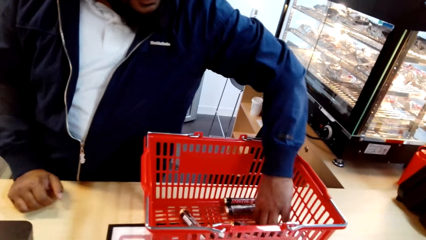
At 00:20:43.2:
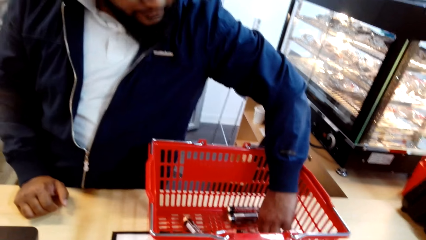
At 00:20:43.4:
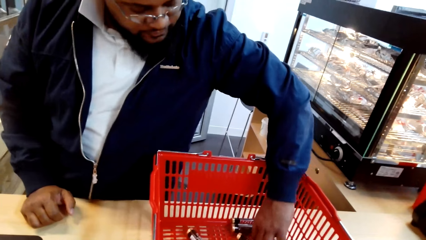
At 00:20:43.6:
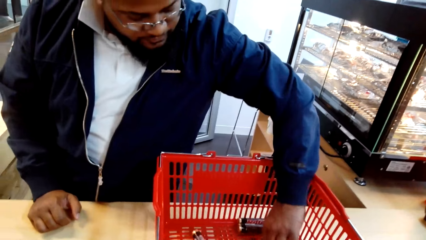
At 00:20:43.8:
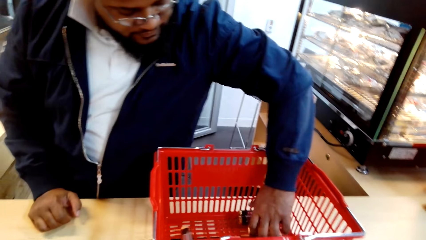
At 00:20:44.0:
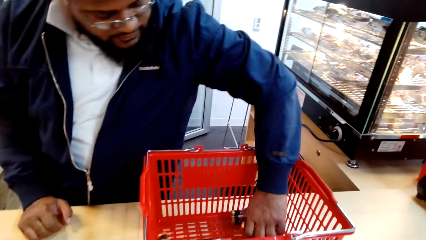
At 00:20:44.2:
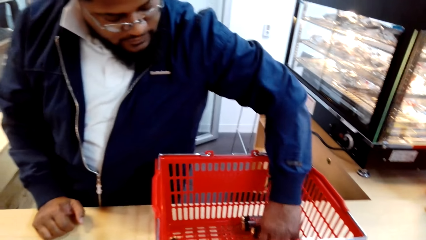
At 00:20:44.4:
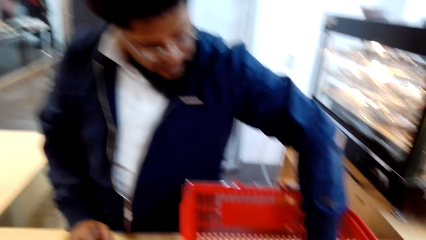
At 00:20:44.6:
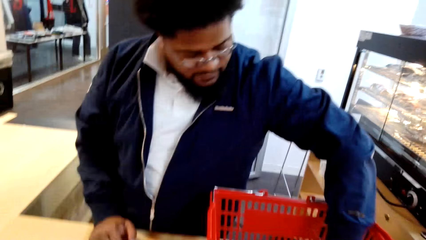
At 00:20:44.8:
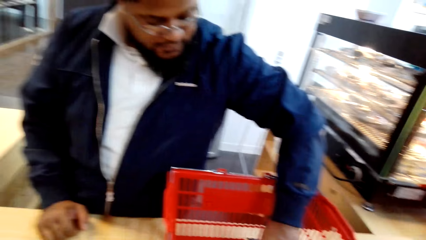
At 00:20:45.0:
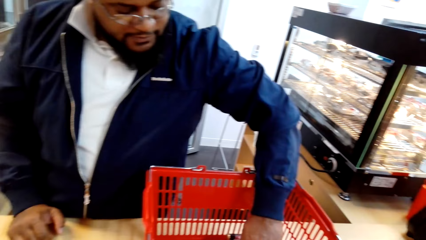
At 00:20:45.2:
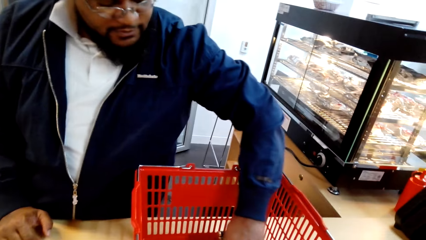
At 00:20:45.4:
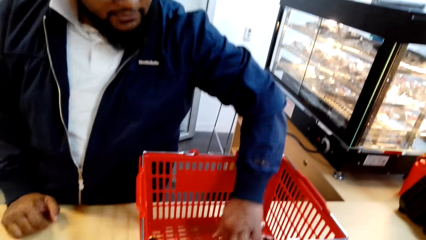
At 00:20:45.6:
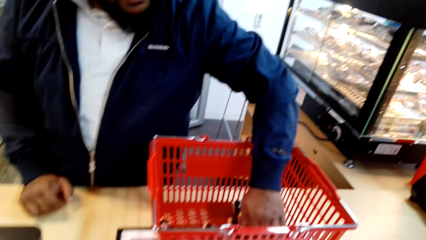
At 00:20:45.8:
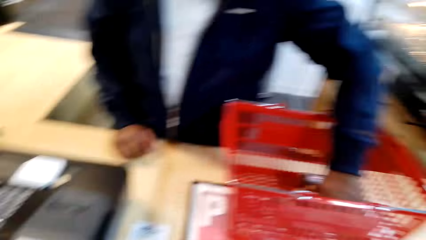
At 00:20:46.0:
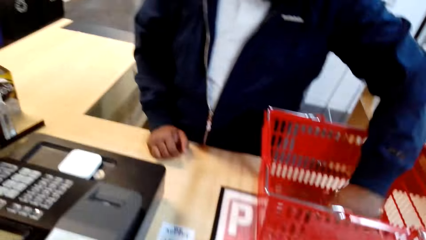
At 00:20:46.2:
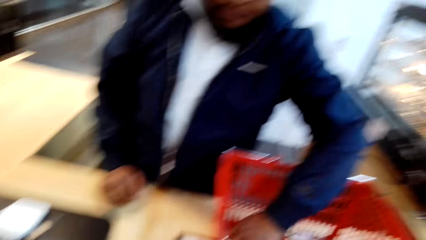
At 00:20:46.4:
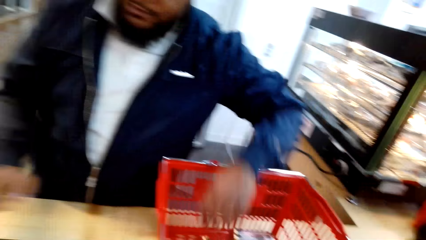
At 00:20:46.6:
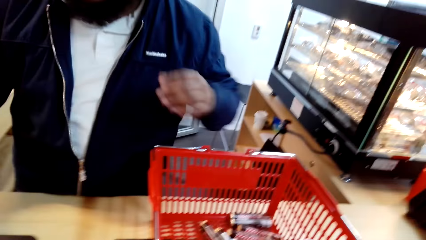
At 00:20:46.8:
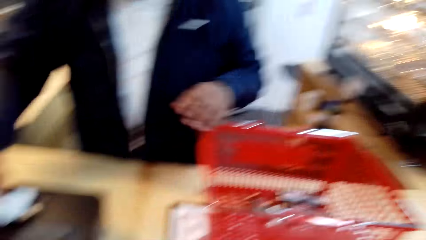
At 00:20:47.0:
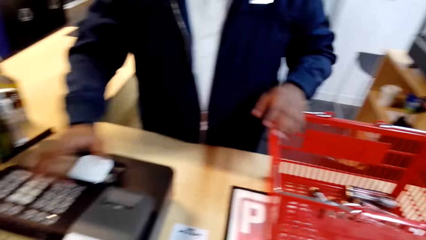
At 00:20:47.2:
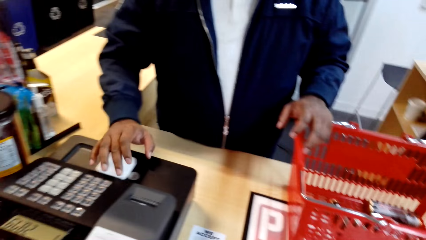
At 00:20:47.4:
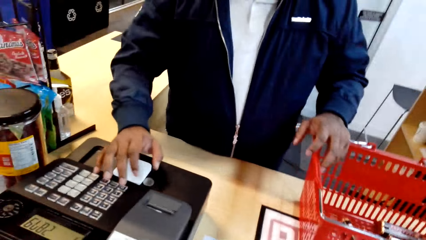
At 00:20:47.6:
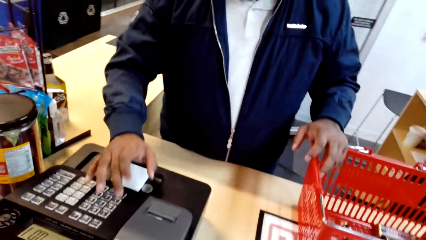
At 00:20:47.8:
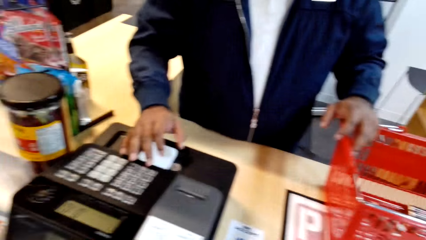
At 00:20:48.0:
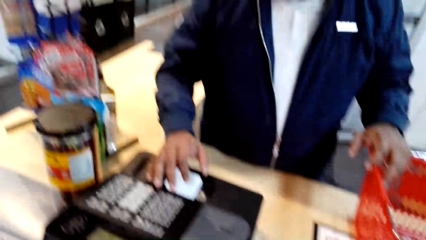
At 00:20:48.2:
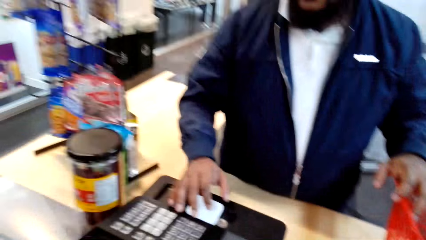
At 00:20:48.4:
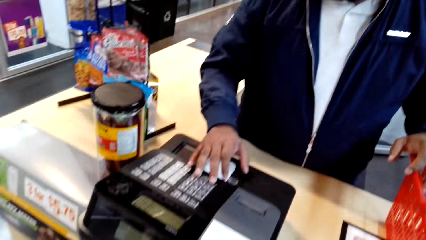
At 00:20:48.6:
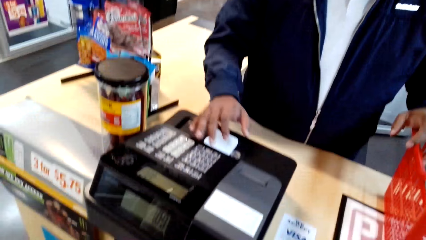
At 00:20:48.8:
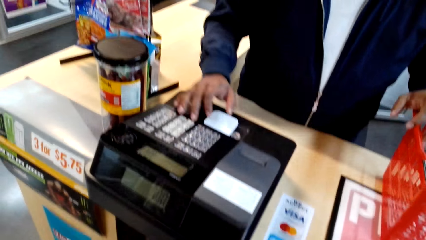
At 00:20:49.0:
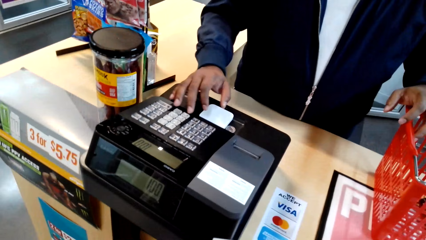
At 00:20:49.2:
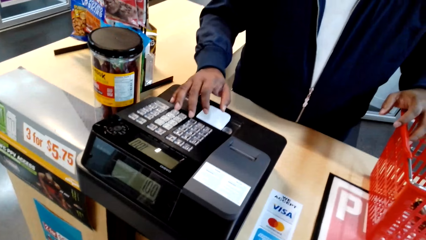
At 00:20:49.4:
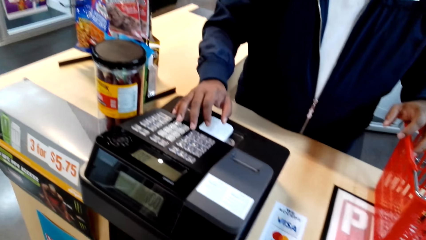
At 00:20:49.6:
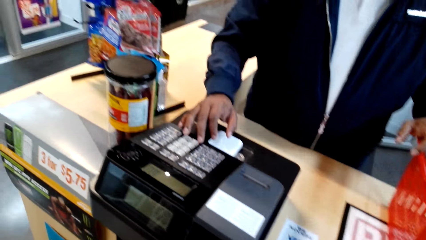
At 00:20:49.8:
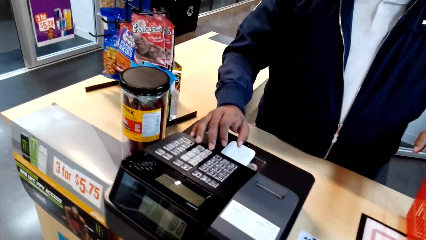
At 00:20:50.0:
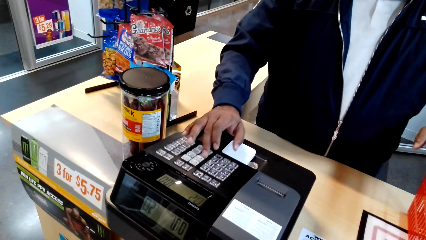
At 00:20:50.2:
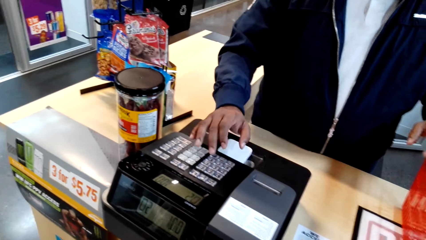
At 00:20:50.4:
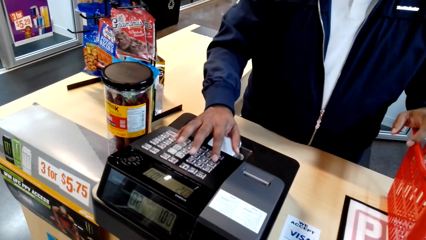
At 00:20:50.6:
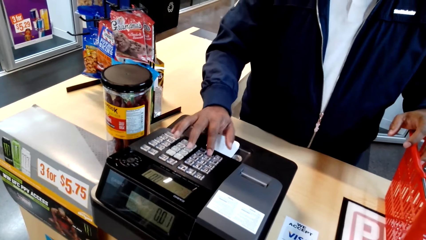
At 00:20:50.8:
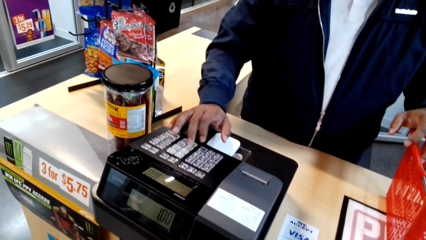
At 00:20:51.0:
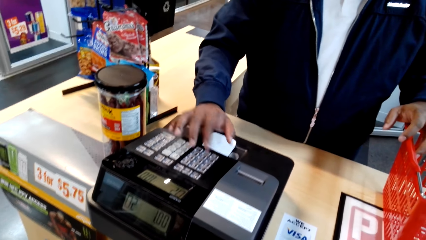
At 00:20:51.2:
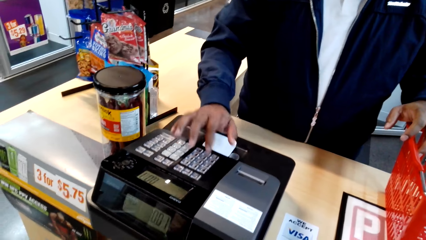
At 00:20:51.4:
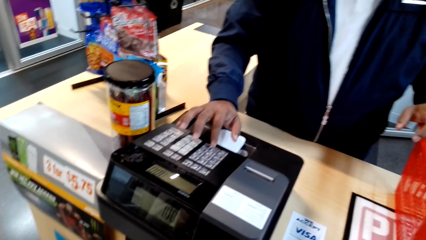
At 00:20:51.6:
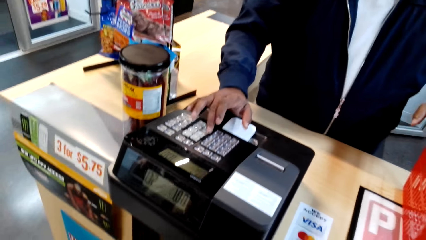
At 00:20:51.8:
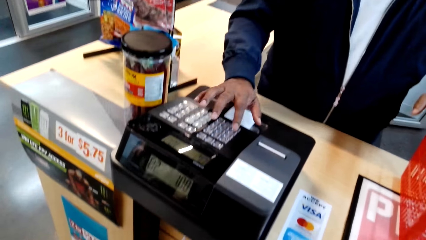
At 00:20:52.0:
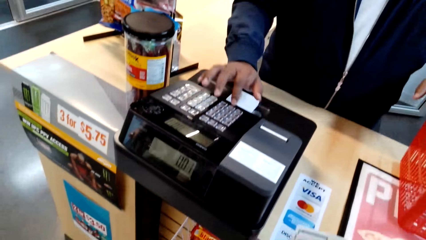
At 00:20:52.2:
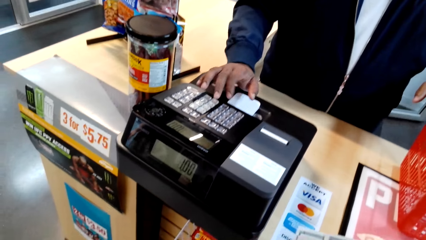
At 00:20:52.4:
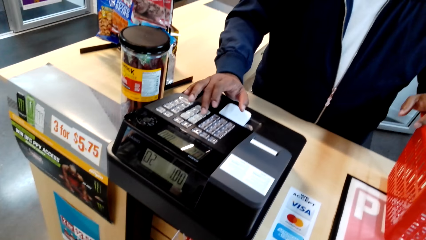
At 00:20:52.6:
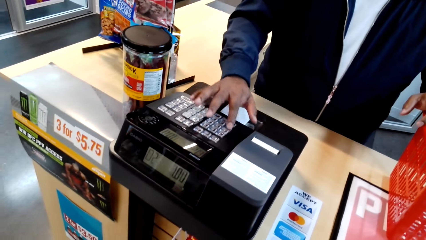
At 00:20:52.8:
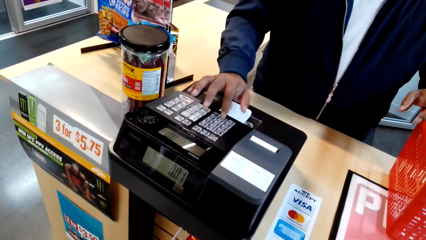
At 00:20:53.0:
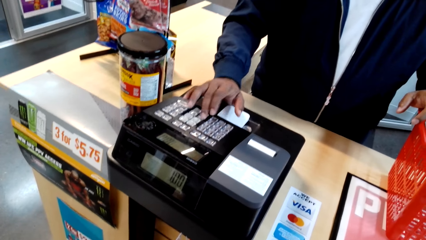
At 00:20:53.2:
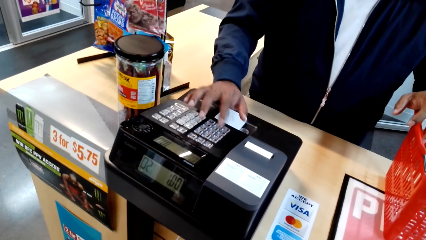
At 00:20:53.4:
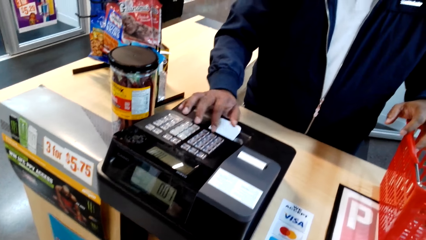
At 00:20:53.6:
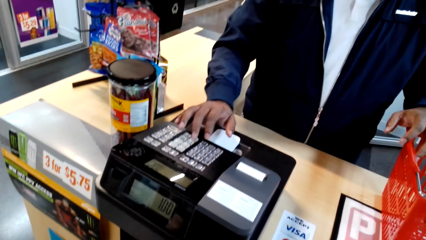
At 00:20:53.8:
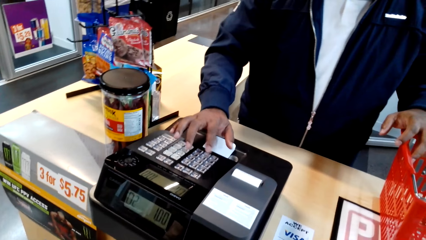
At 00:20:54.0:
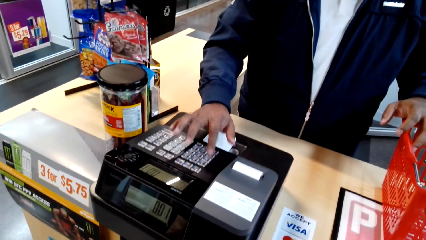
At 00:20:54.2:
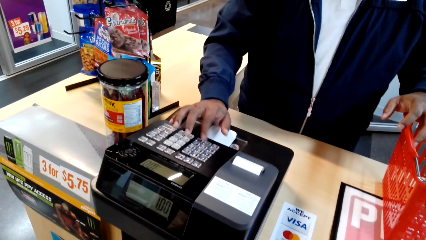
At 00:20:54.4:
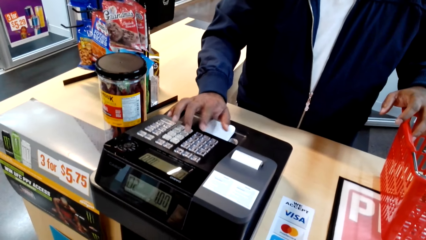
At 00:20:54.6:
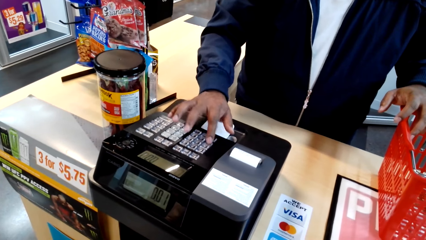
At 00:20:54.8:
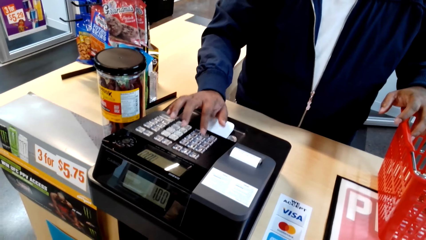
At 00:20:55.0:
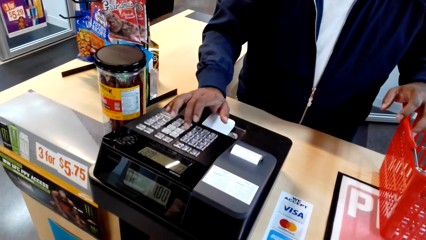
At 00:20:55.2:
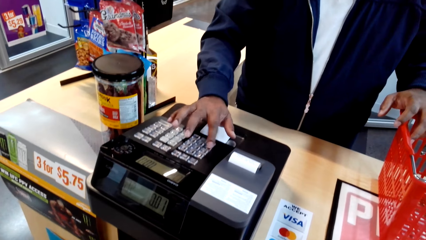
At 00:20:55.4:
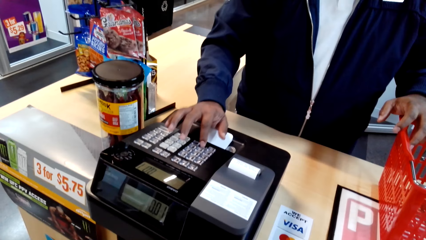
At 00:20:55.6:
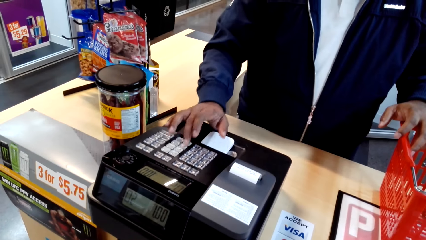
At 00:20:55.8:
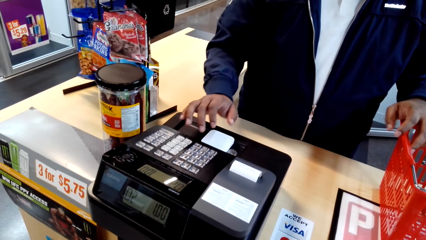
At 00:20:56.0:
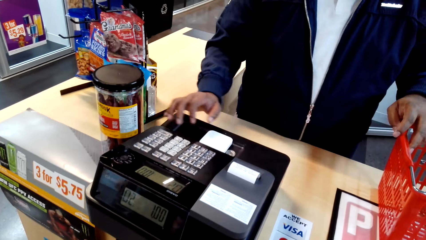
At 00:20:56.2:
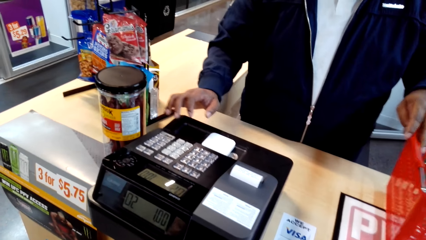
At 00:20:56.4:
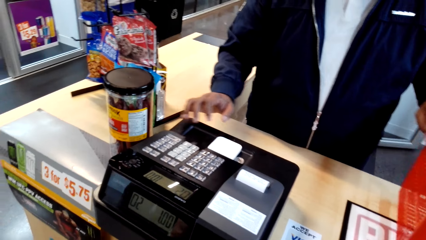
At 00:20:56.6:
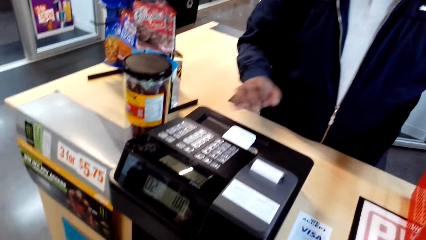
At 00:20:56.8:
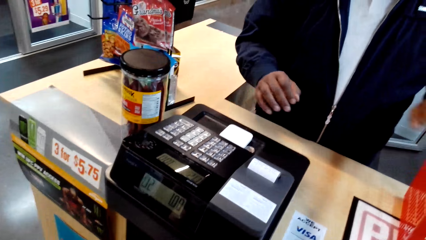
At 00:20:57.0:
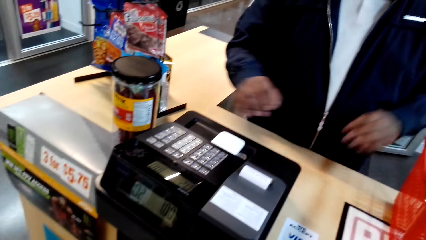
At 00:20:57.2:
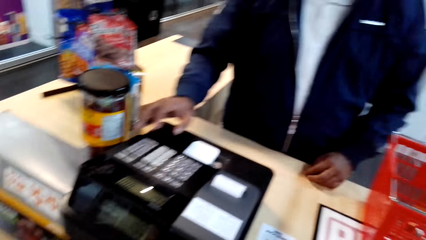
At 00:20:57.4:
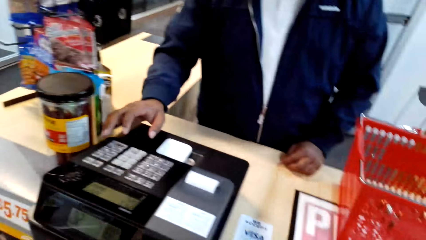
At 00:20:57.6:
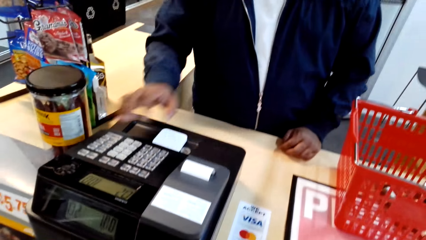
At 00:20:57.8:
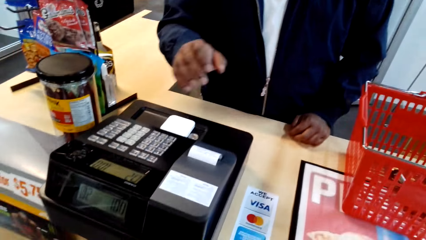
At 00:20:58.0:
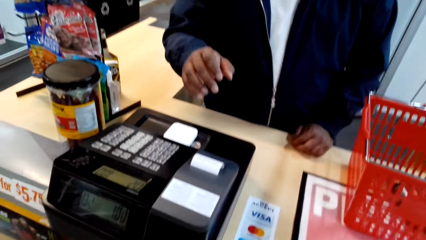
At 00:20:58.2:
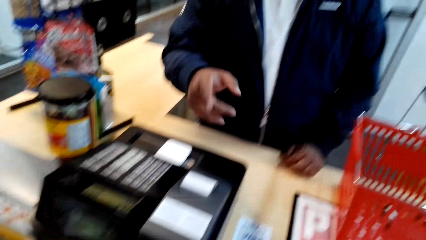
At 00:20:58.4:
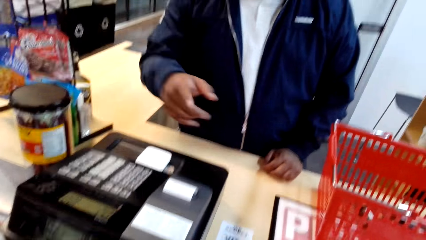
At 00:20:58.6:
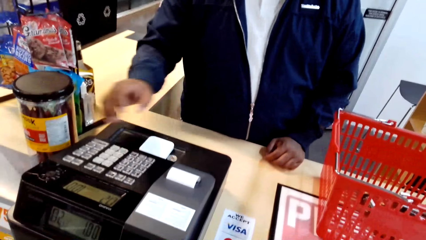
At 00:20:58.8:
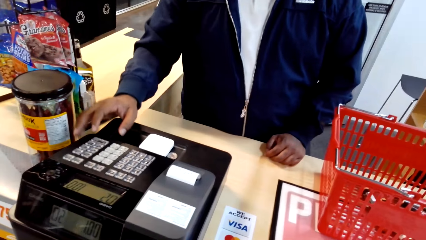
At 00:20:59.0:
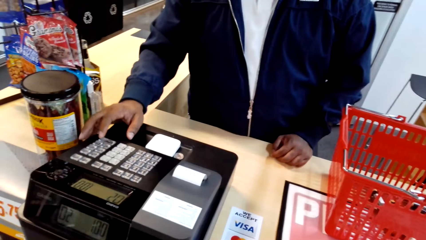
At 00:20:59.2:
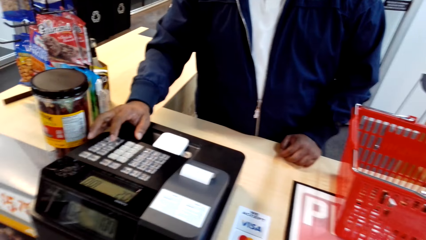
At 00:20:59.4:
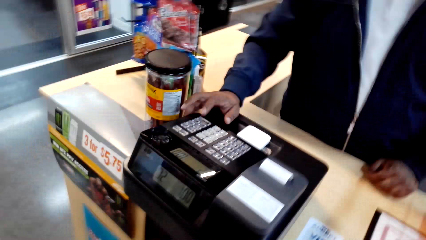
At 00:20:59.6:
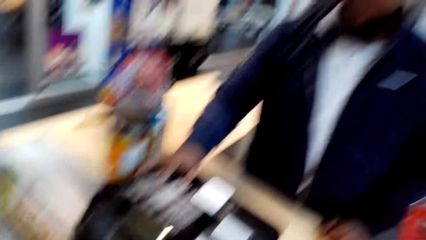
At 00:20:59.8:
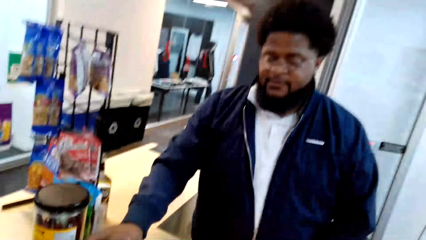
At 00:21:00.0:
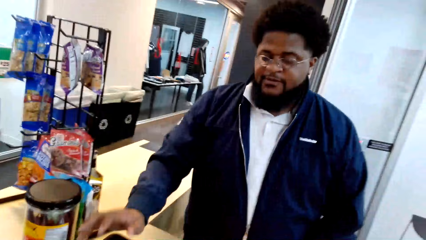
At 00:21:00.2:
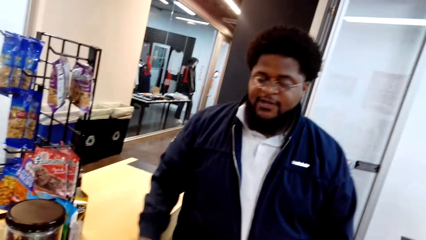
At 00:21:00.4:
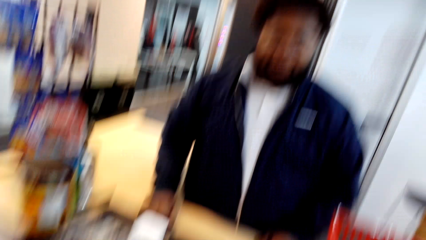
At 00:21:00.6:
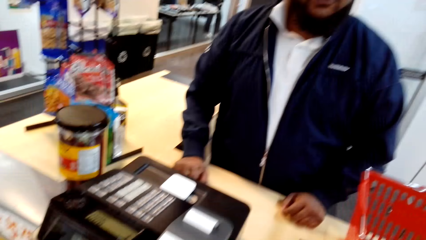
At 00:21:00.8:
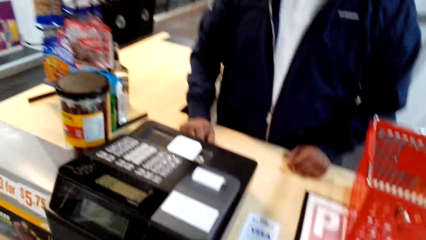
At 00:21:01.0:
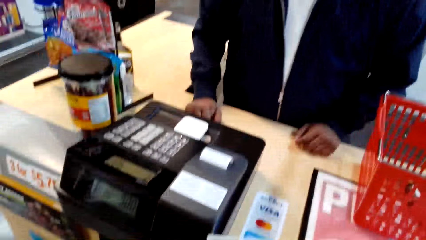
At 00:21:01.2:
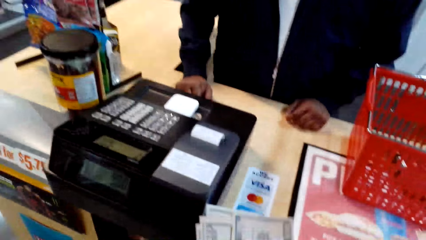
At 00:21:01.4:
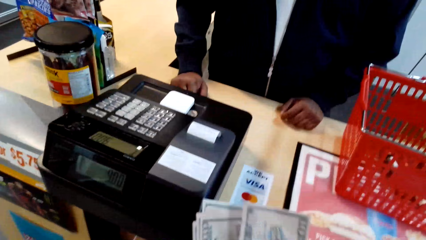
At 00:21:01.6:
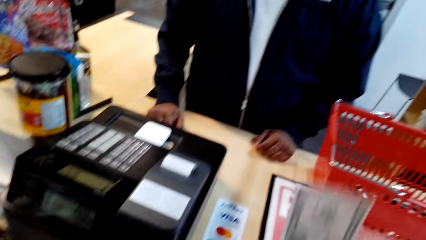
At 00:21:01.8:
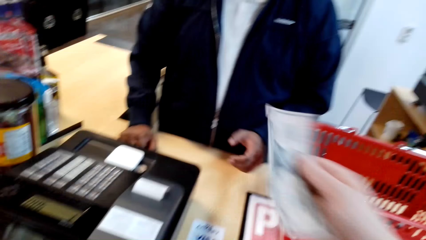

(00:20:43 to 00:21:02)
A cashier counts the snacks in the shopping basket. He operates the retail shop billing machine. He places his left hand on the counter table. He gestures at the camera wearer. He operates the retail shop billing machine.
